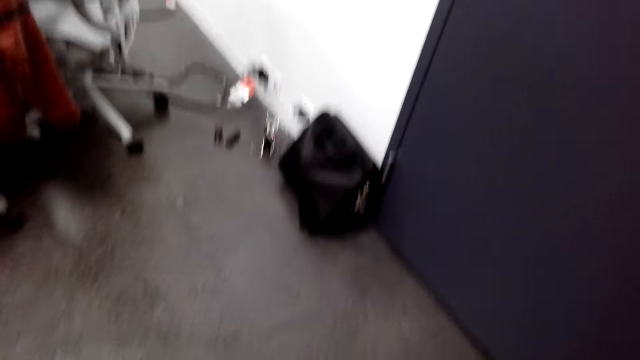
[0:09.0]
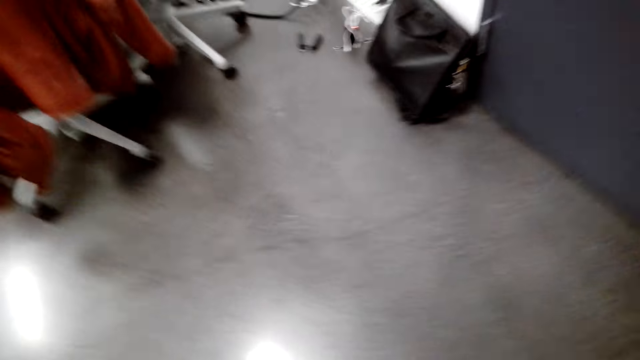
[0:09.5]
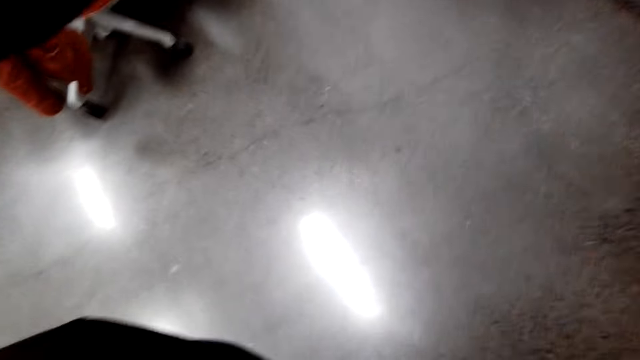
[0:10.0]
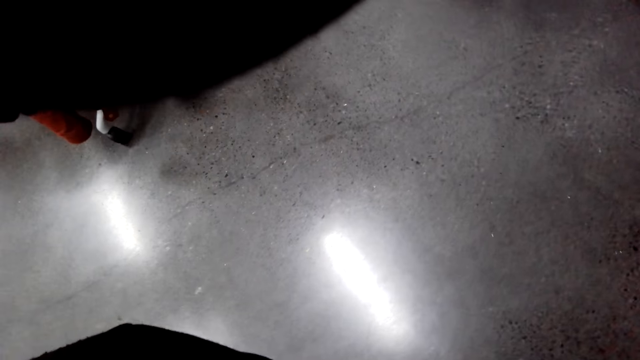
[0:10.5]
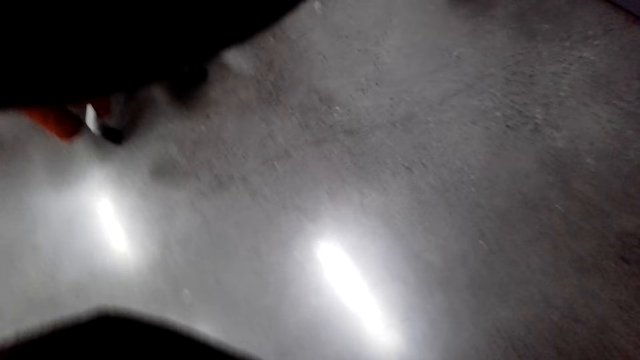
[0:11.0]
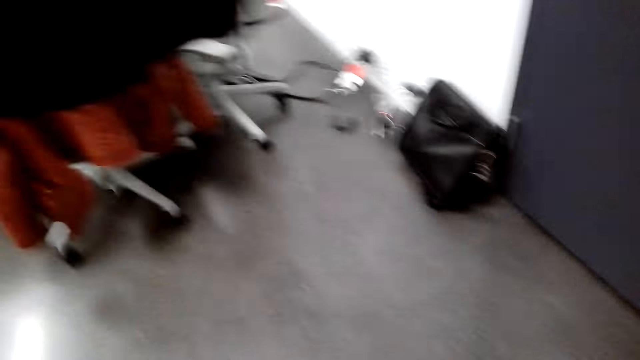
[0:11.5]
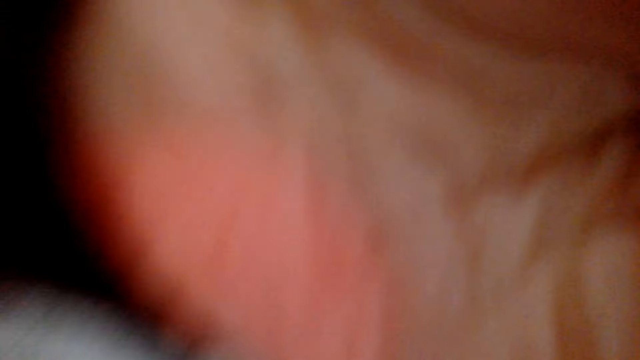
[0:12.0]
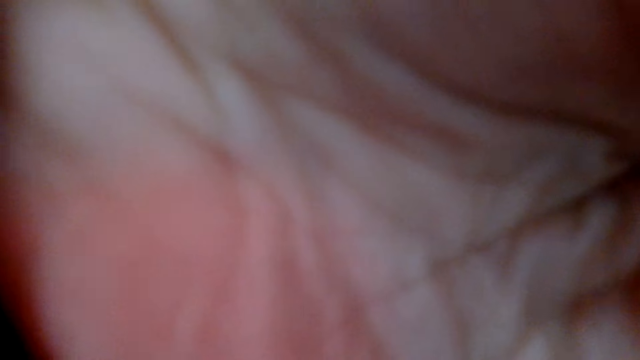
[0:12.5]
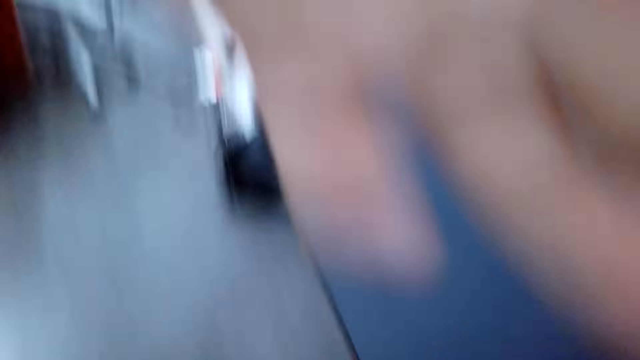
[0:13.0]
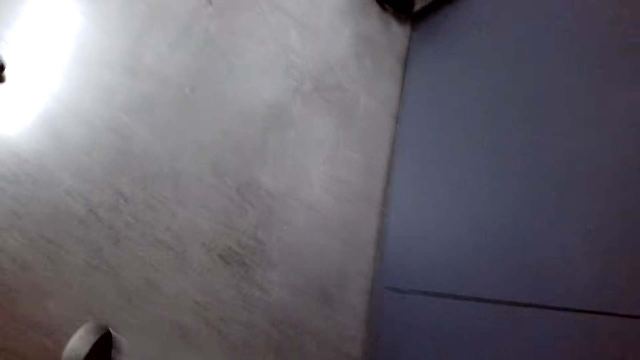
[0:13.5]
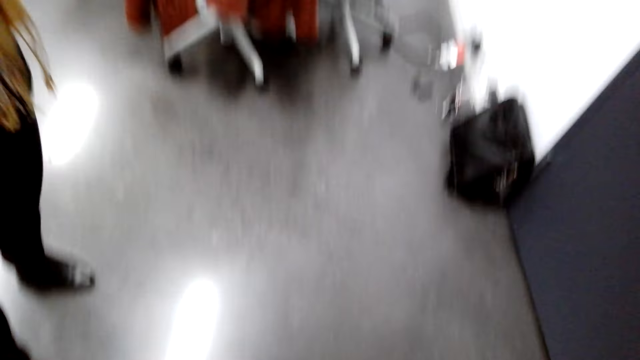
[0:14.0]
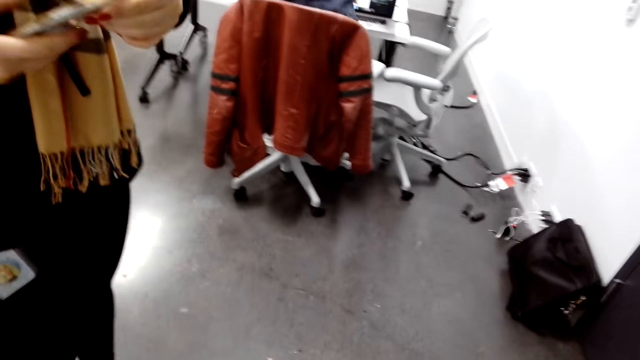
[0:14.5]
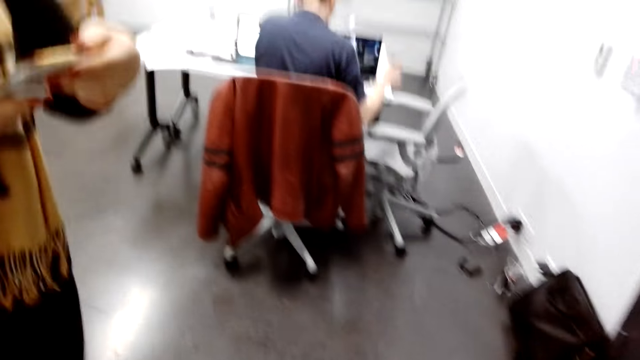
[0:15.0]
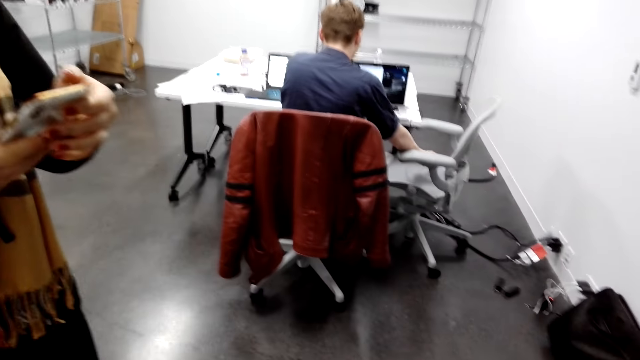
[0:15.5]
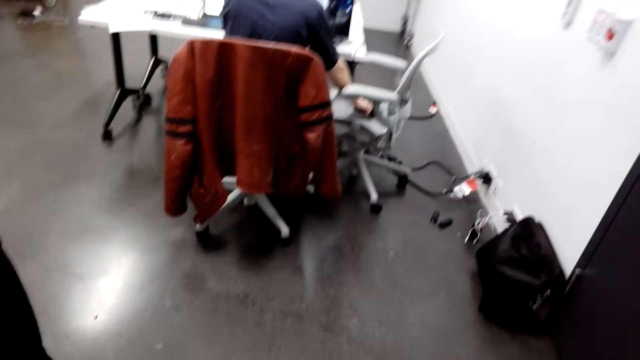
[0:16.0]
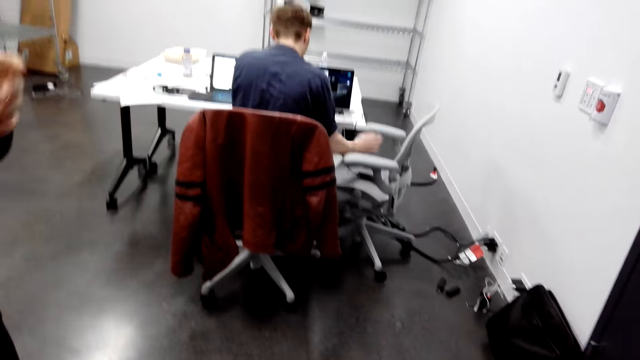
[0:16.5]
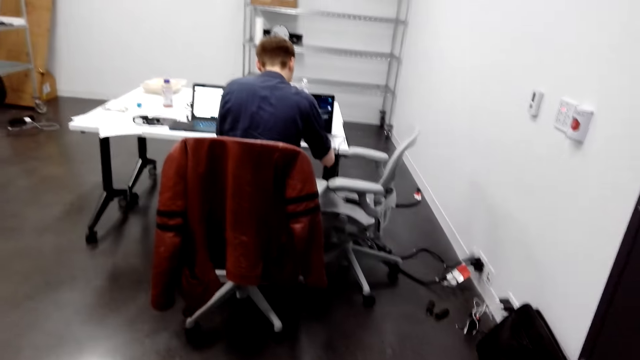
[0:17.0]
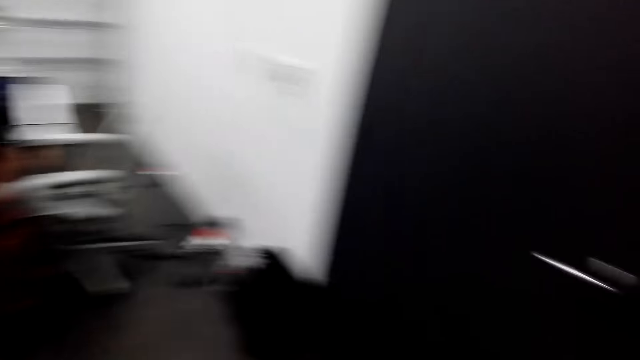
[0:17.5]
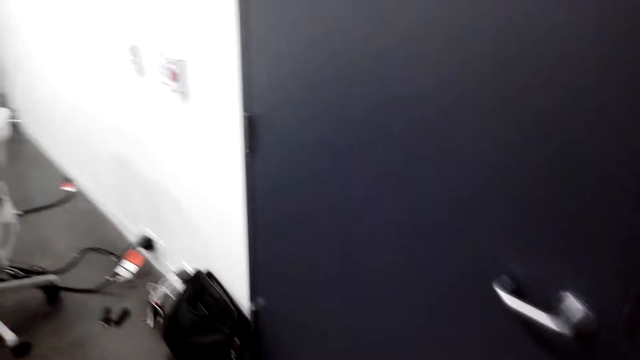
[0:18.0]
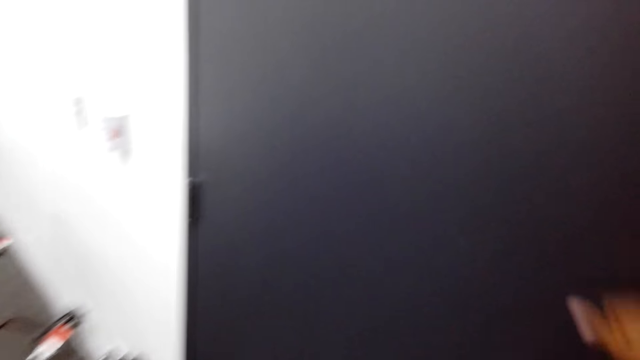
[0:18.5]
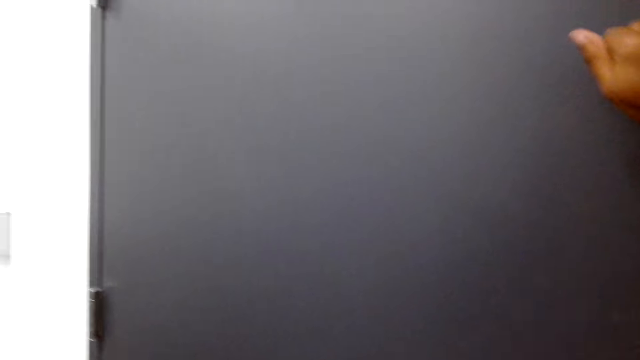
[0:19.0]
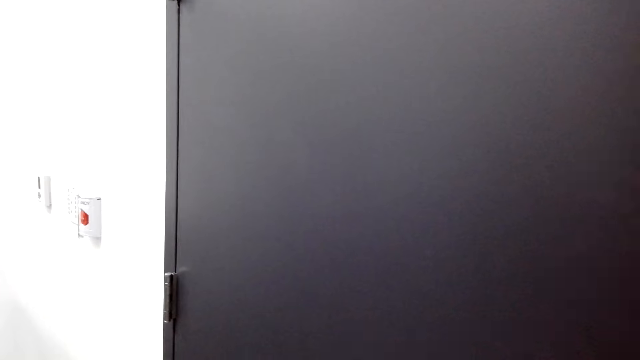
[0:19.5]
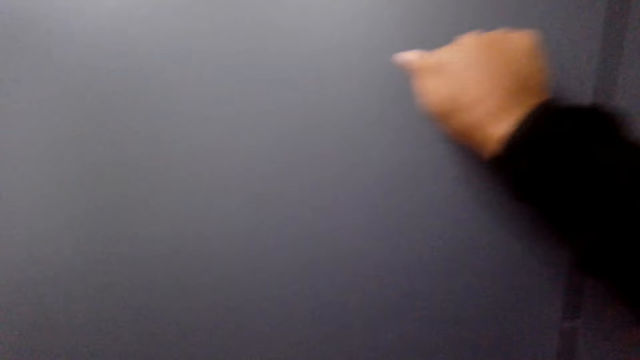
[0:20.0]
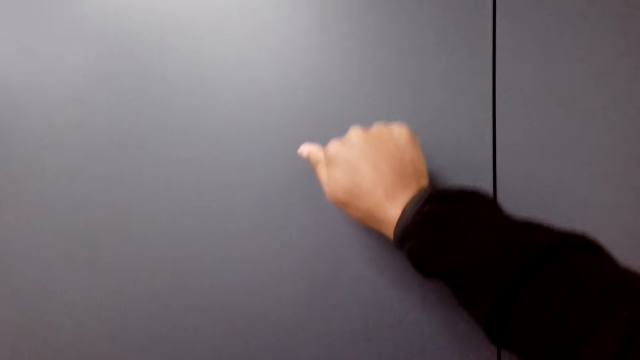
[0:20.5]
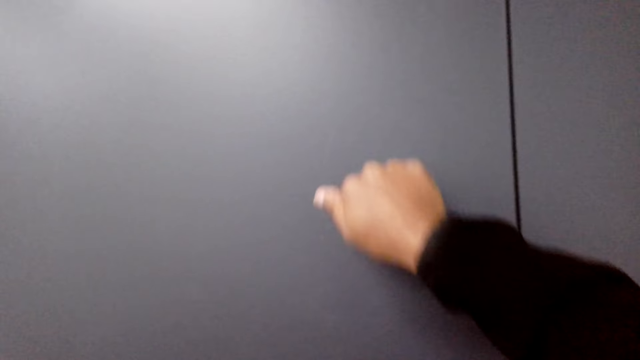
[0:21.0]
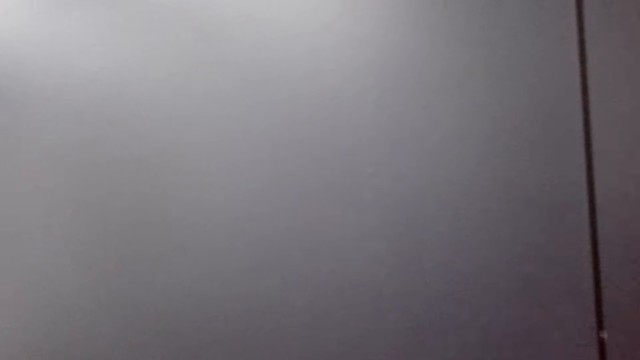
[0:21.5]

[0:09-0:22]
The camera wearer fixes the camera on the head. They do something. They look around. A woman stands close to the camera wearer. A man sits on a chair. The woman holds a mobile phone. The man holds something on the table. The camera wearer does something. They walk towards the door and knock on the door.

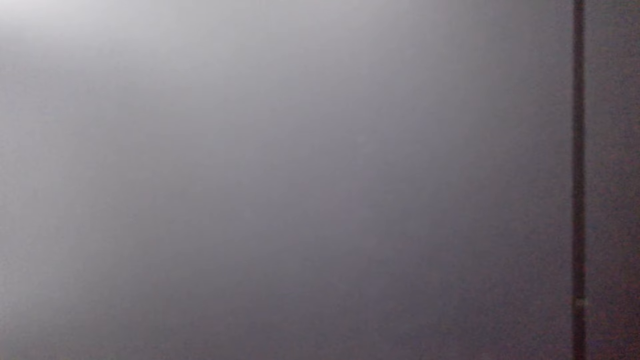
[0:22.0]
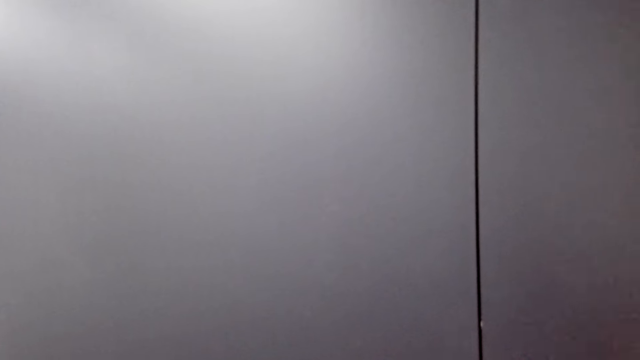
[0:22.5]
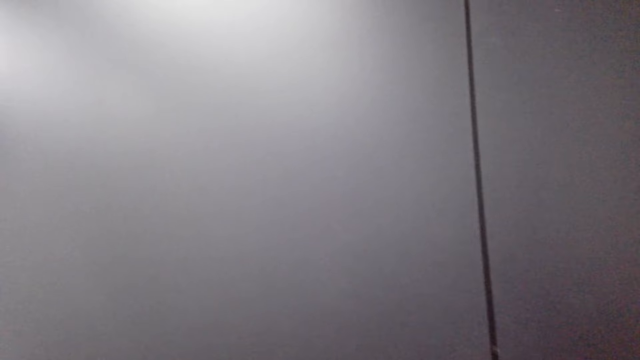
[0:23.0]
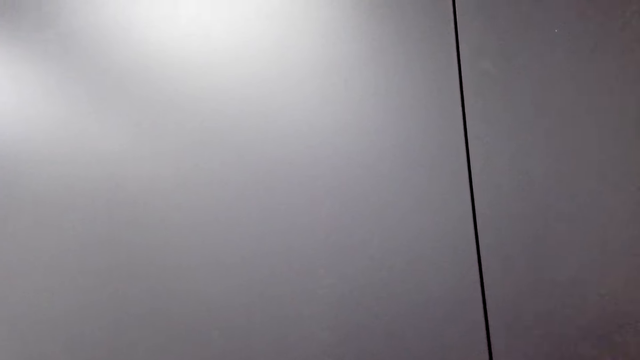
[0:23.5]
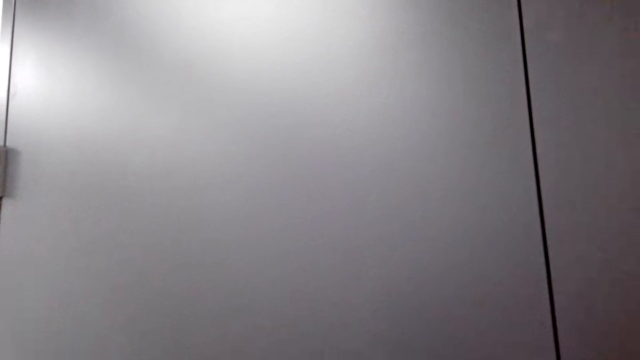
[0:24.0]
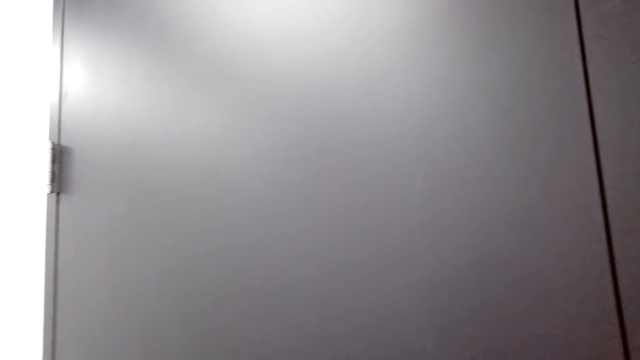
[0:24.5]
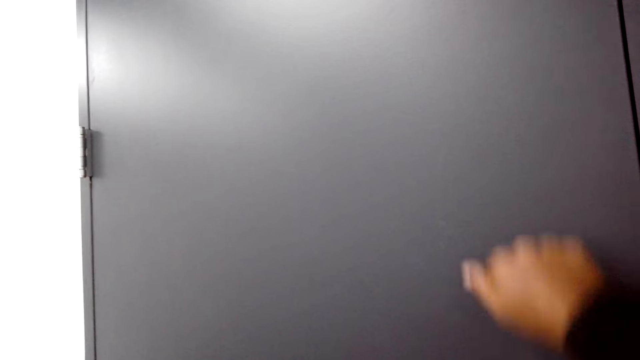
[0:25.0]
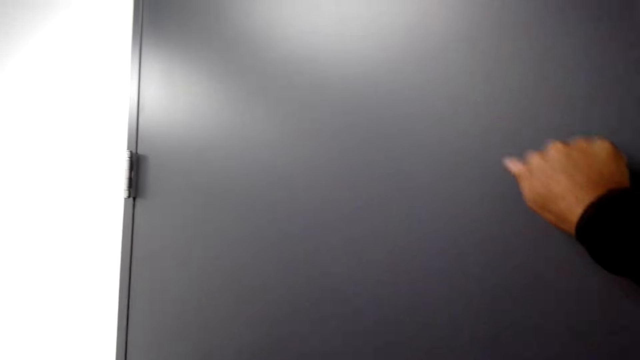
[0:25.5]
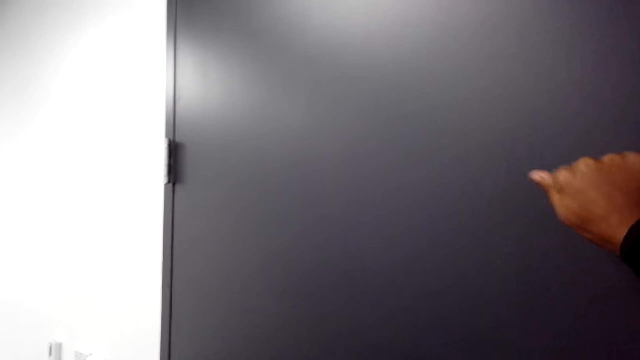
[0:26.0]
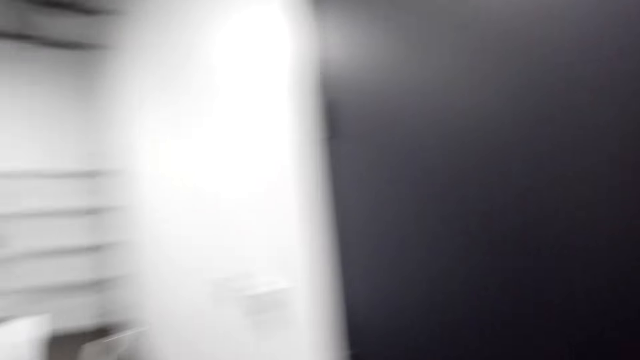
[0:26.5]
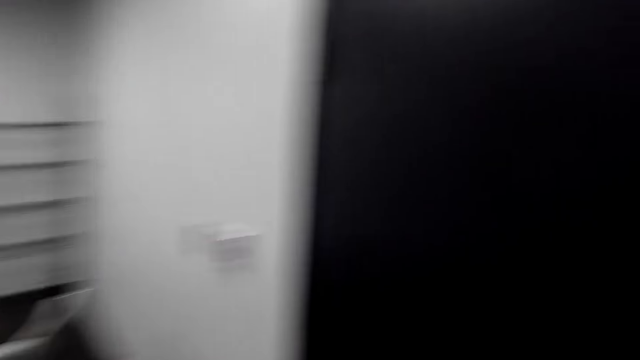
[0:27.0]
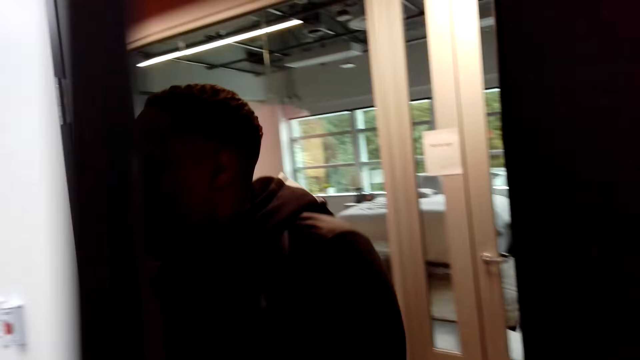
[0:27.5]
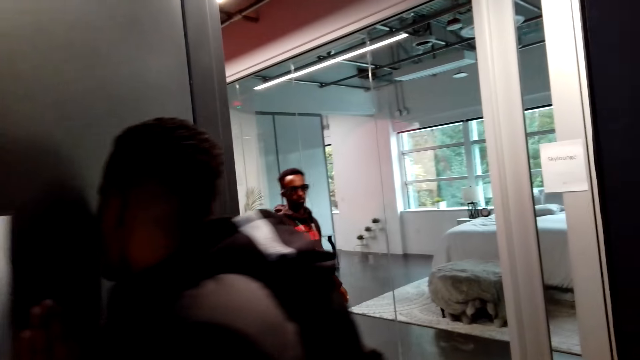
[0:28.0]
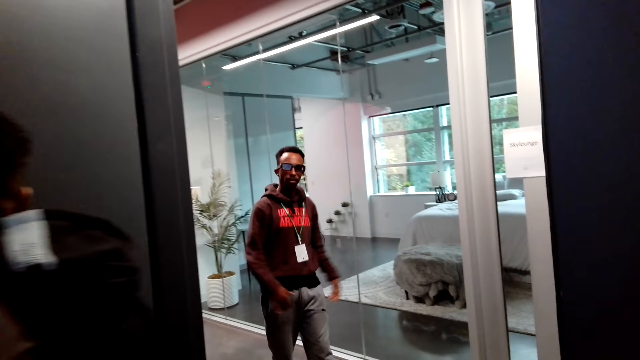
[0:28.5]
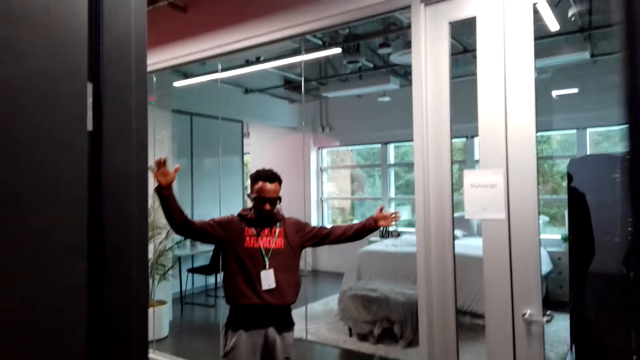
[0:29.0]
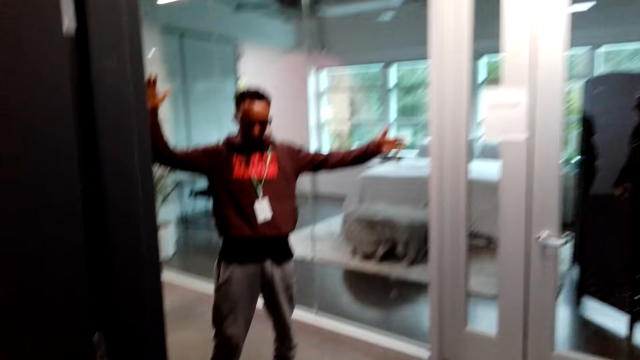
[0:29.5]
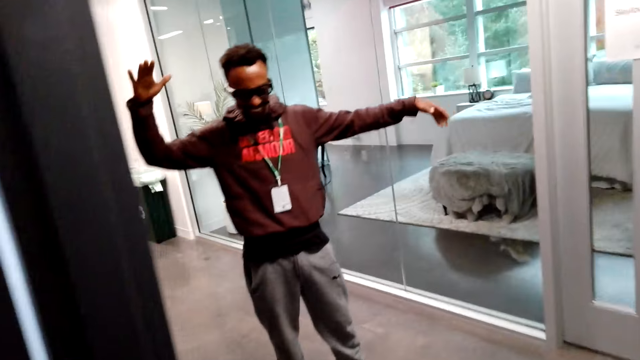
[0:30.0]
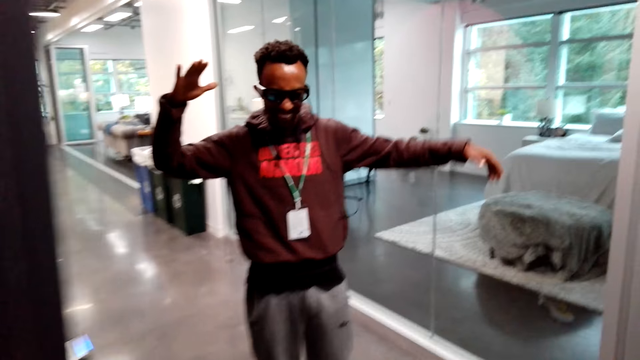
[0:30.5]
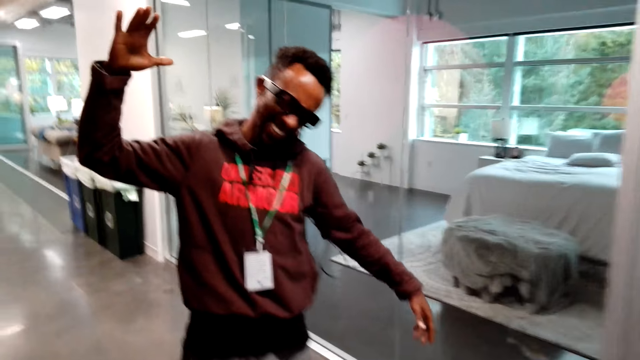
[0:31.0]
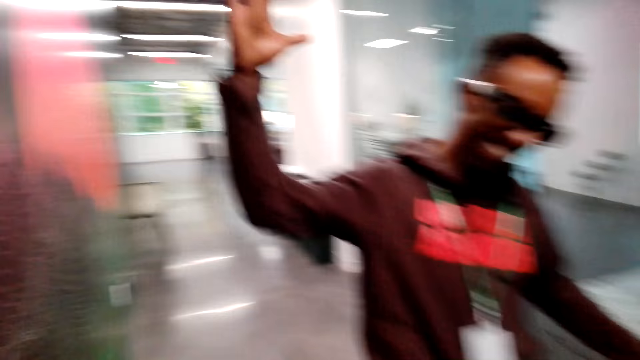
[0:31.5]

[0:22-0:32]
The camera wearer looks around. They knock on the door. They look around. A man opens the door. Another man walks around. The other man spreads hands. The camera wearer walks around.
